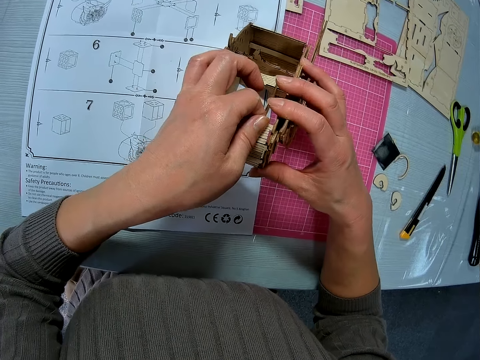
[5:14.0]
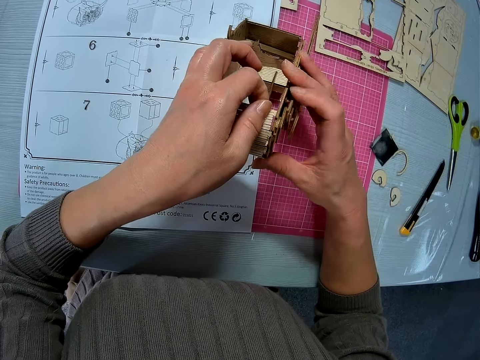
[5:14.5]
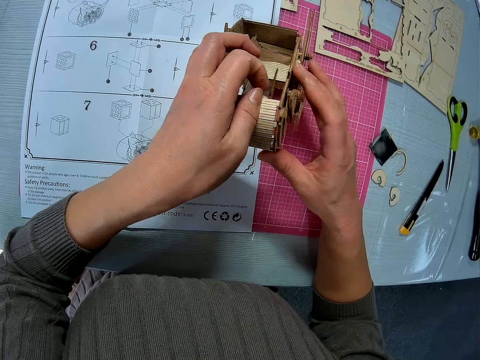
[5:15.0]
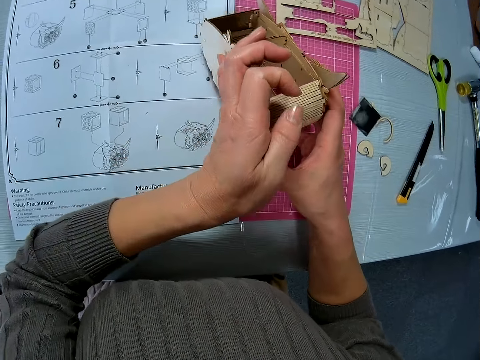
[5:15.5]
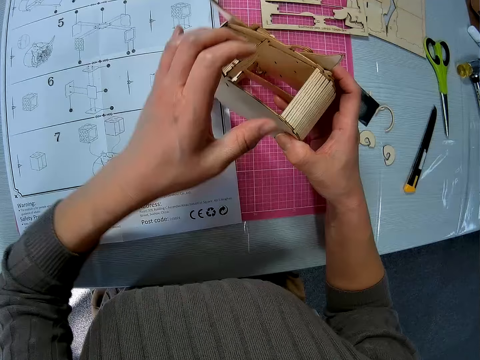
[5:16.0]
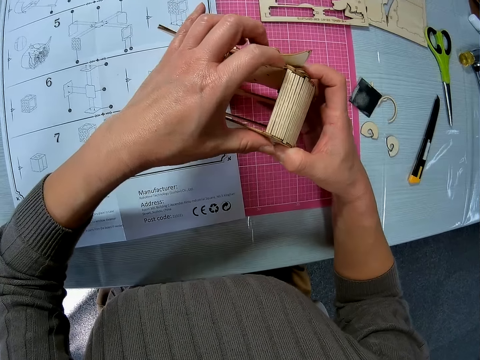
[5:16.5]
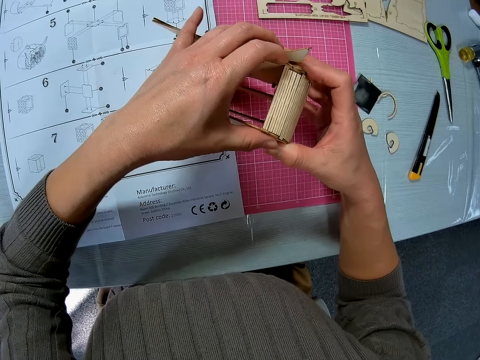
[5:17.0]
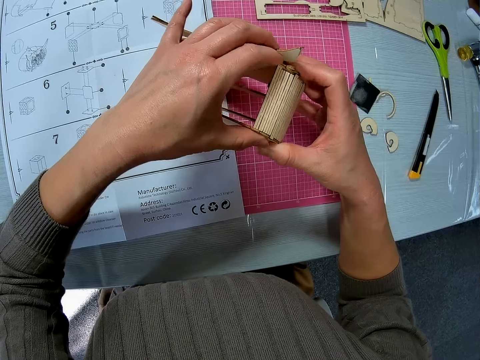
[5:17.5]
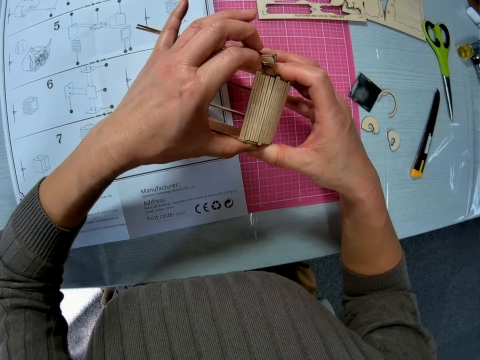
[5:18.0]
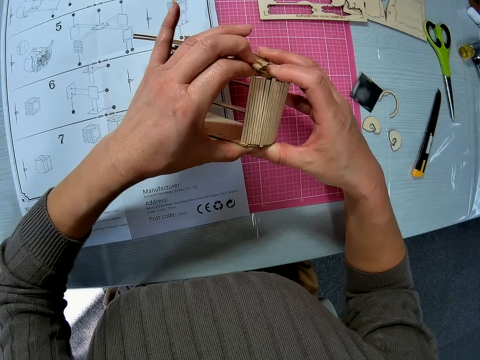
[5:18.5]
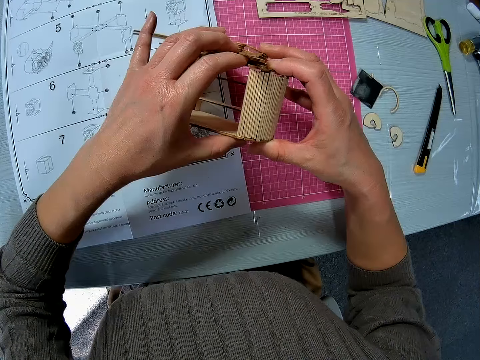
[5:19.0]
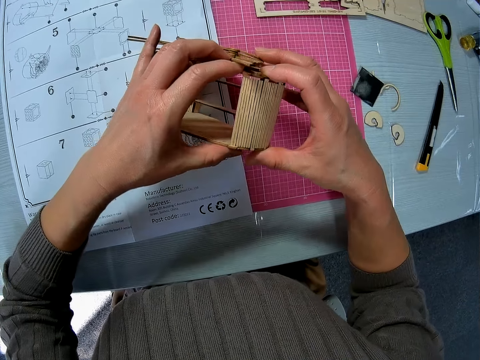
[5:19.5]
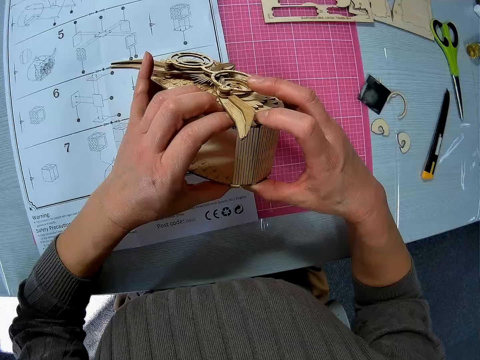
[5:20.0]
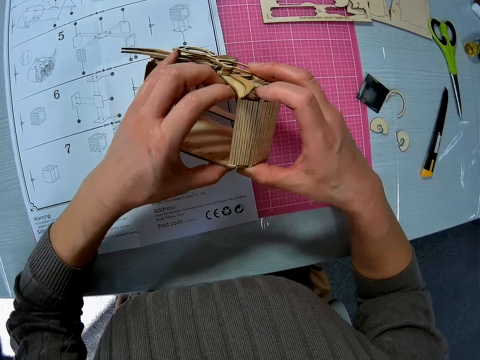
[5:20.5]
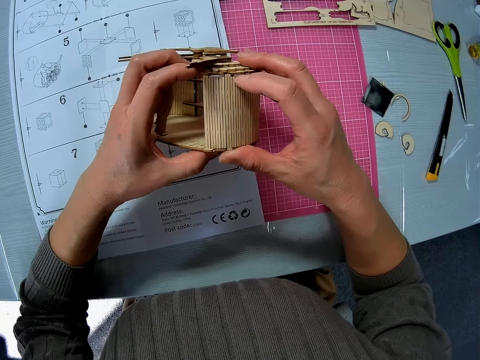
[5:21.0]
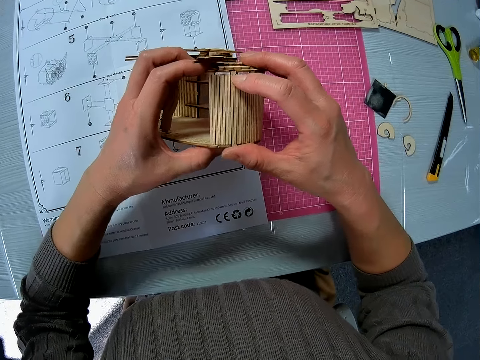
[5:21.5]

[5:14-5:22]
The camera wearer turns the wooden crafts of something. They press the wooden crafts of something.

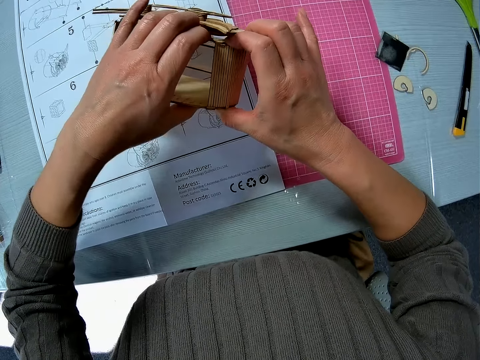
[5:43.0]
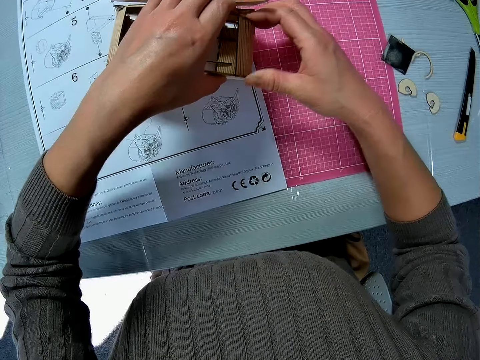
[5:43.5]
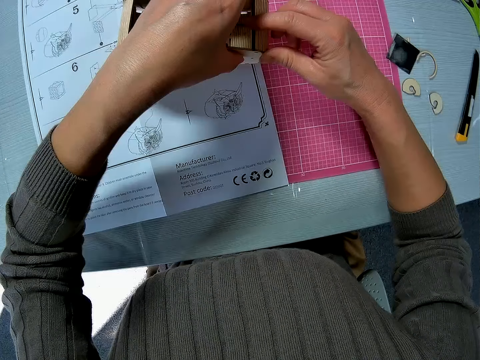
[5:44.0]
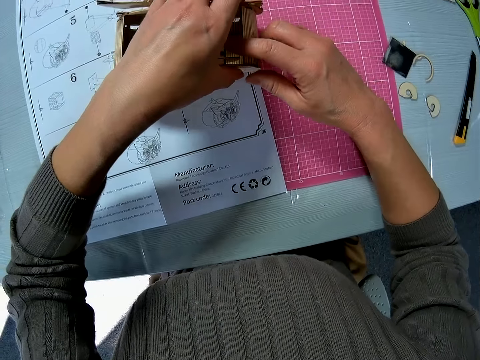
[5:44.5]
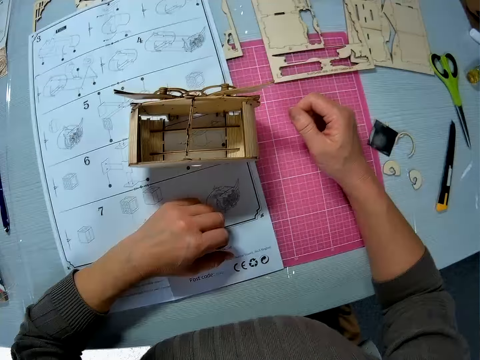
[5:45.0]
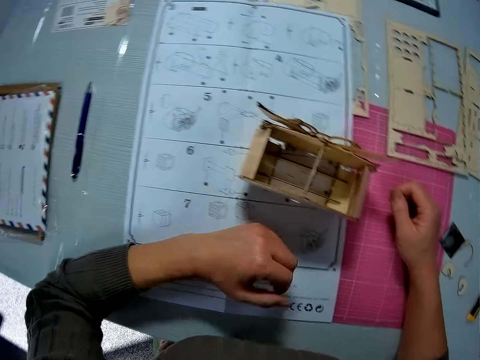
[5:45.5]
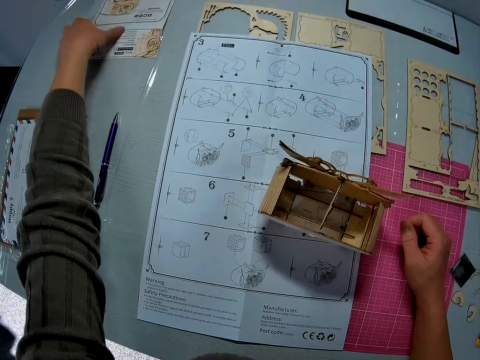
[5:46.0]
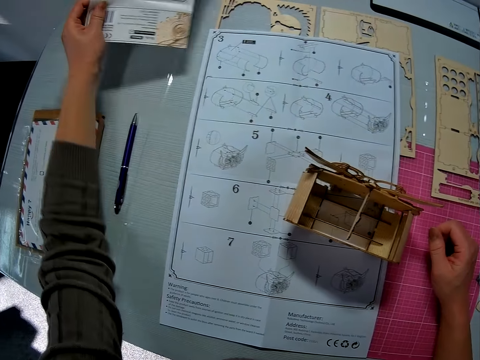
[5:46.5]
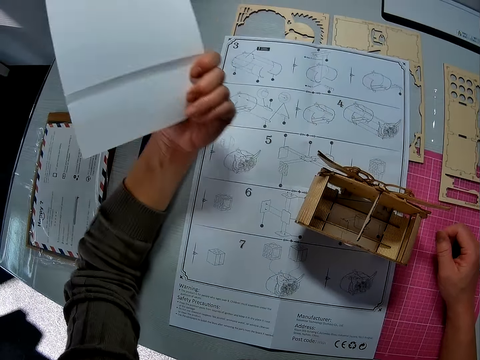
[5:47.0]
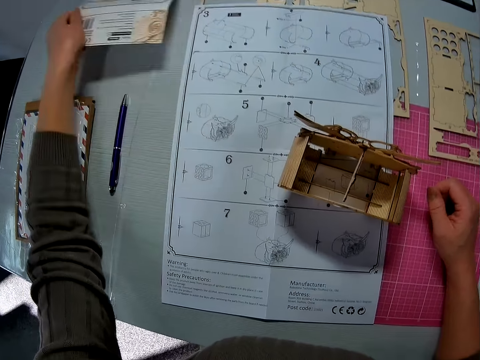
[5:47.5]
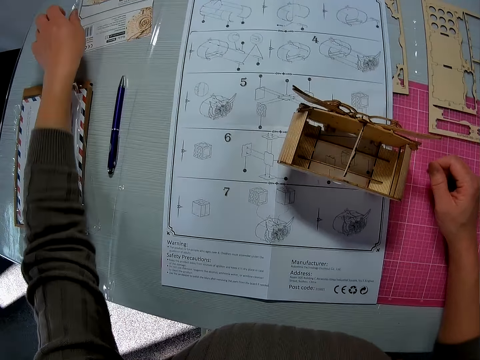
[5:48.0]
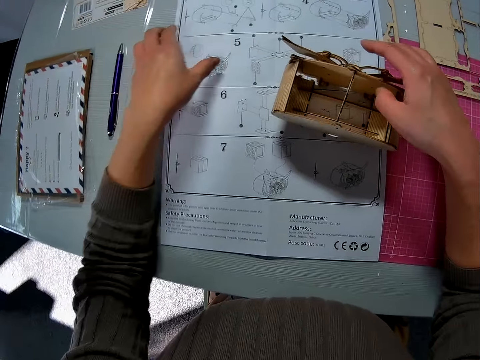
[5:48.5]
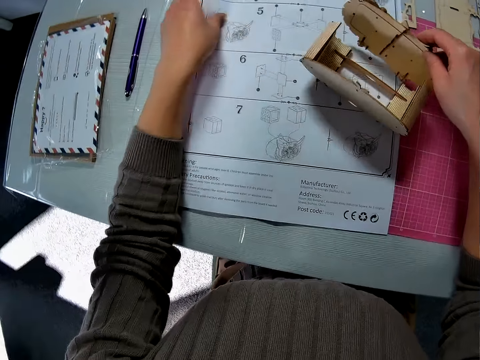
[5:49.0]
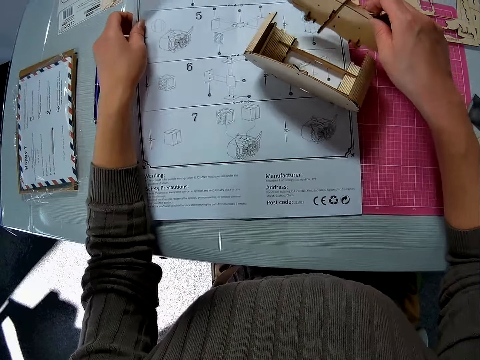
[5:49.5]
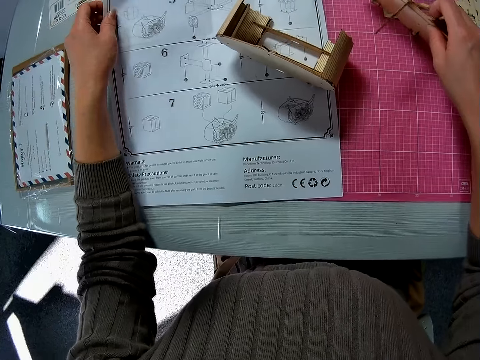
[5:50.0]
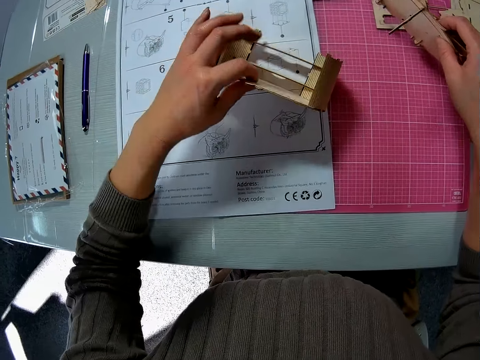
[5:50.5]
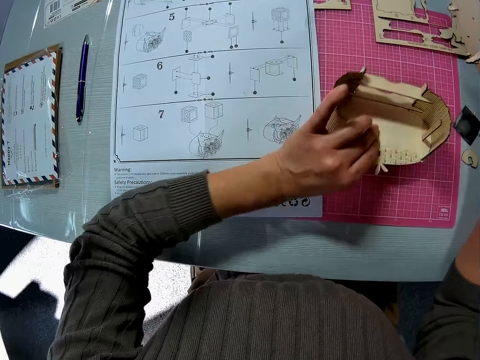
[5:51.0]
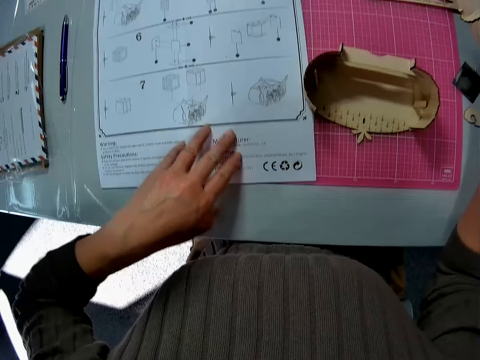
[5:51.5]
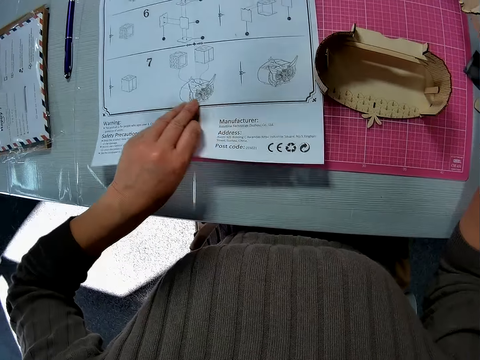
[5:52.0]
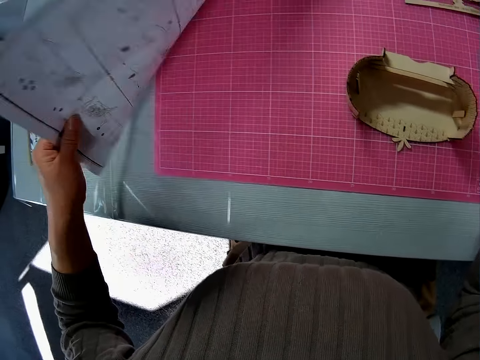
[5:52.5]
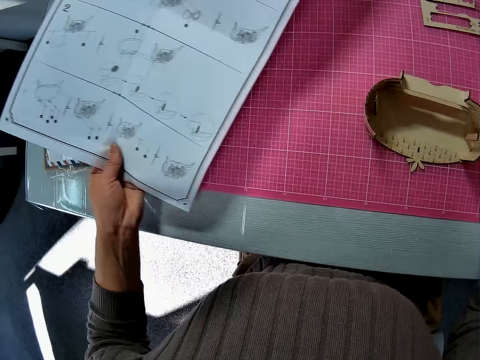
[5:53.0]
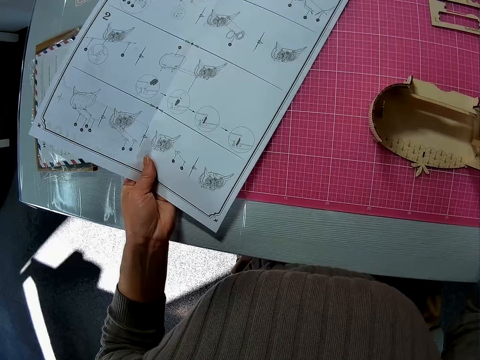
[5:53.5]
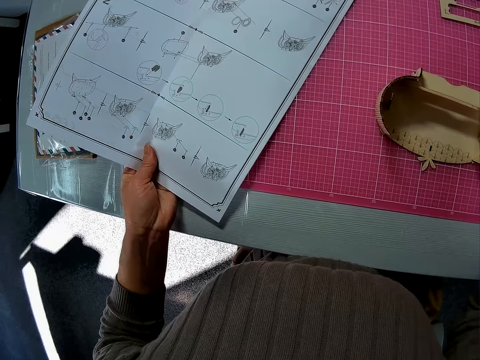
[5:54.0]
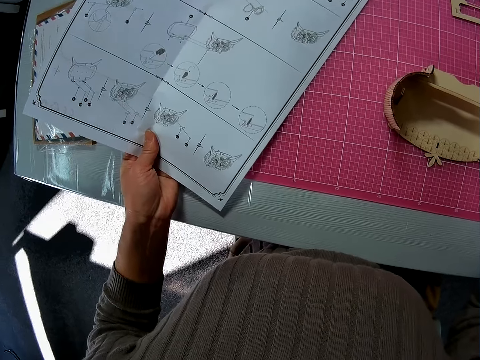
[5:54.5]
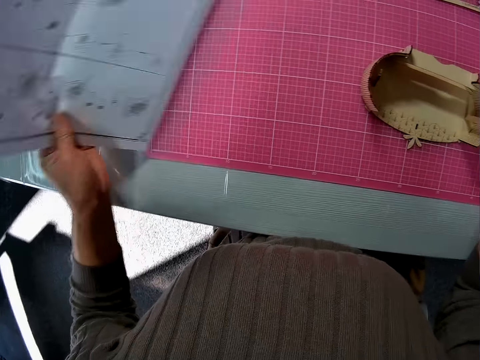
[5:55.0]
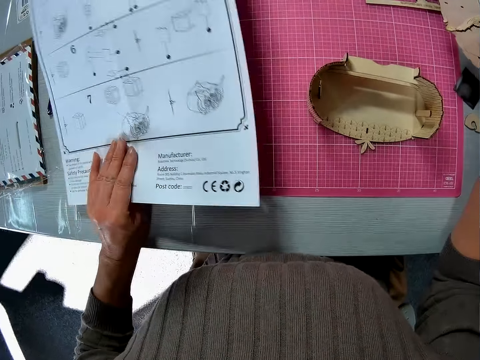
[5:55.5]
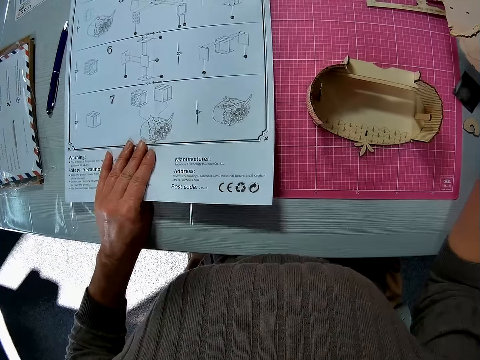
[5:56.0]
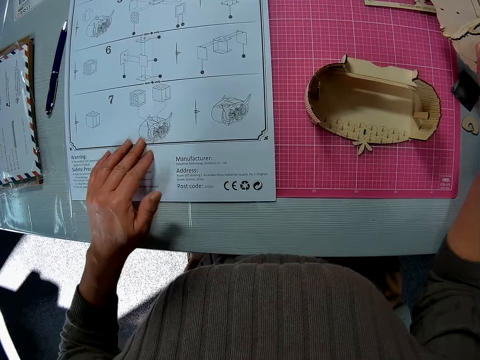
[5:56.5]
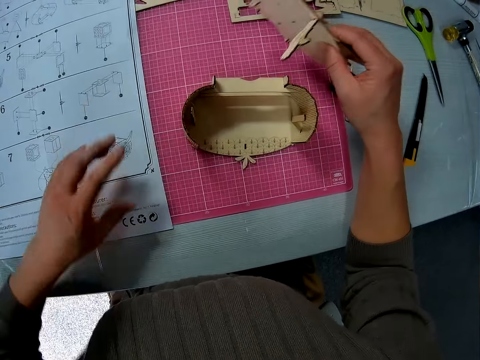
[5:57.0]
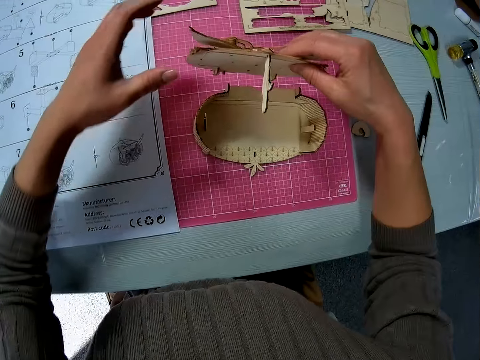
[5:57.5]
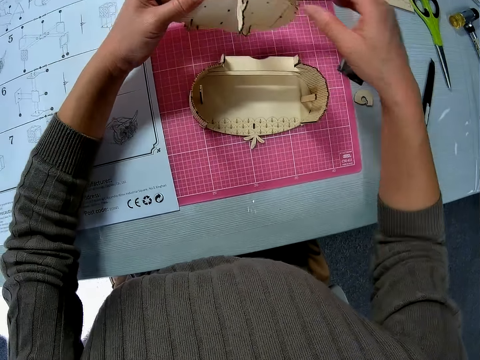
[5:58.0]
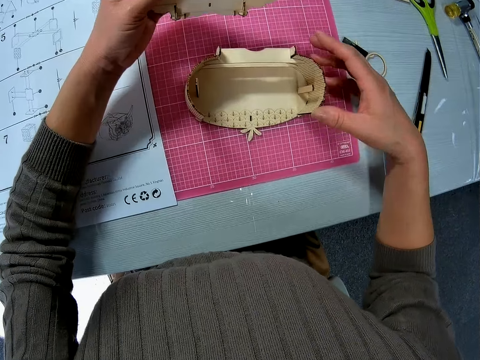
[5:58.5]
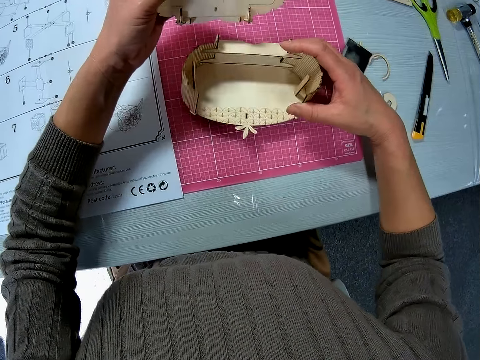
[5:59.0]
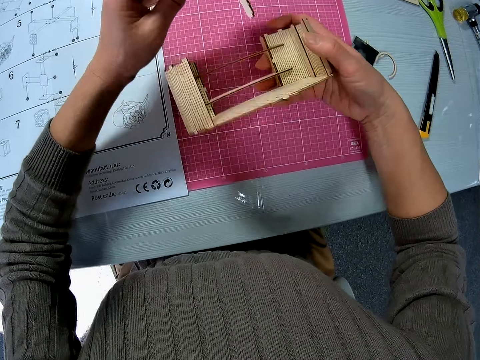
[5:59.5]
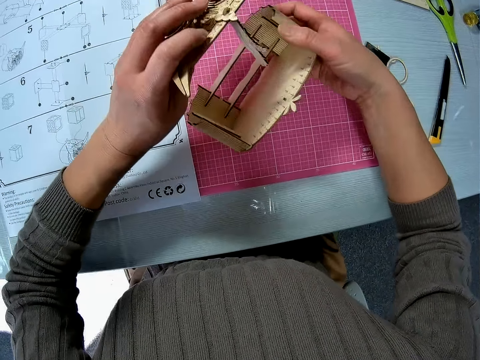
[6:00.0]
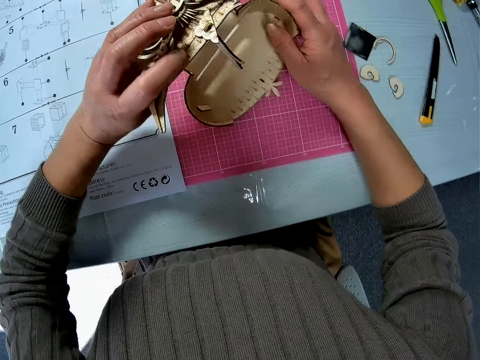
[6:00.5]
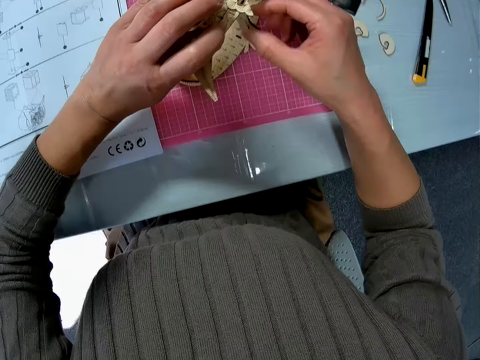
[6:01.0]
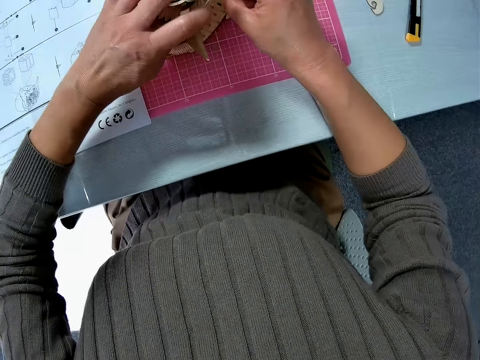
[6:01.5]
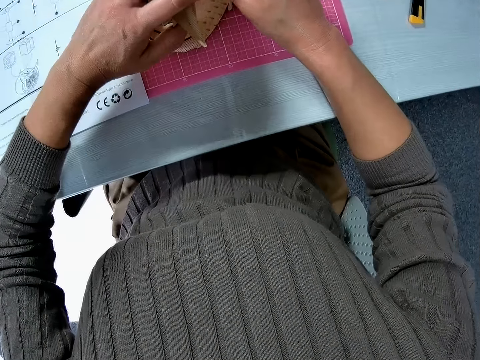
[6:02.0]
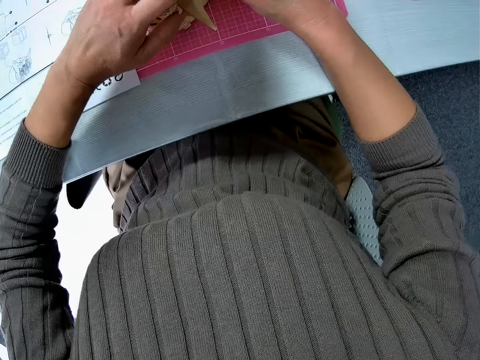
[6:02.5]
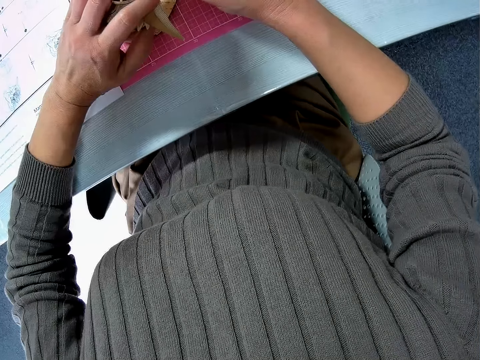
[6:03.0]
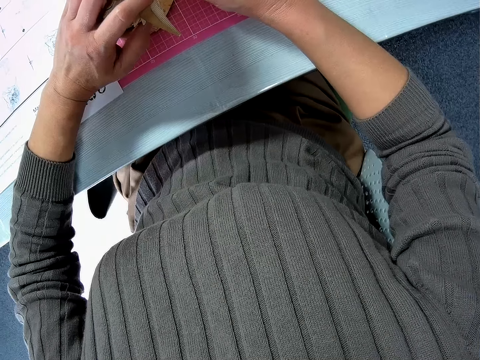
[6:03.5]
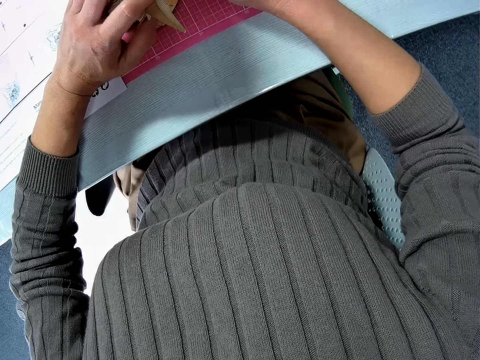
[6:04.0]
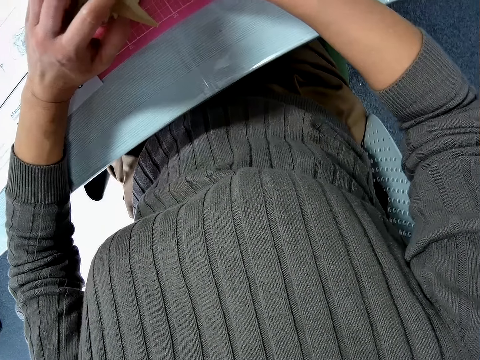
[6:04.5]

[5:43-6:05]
The camera wearer puts the wooden craft of something on the manual paper. They pick up the manual paper from the table, turn the manual paper, and put the manual paper back on the table. They pick up the wooden craft of something. They detach the wooden assembly. They move the manual paper. They pick up a sheet of paper on the table. They put the wooden craft on the cutting mat. They pick up the wooden craft from the manual paper. They put the wooden craft on the cutting mat. They flip the sheet of paper. They drop the sheet of paper on the table. They hold the wooden craft. They pick up the wooden craft from the cutting mat. They put the wooden craft on the cutting mat. They fix the wooden crafts together.
